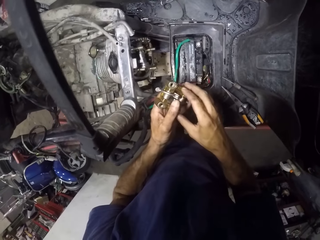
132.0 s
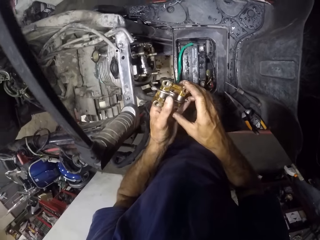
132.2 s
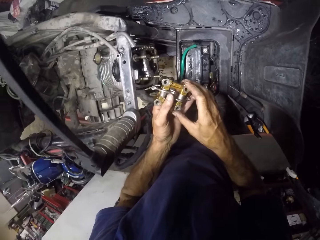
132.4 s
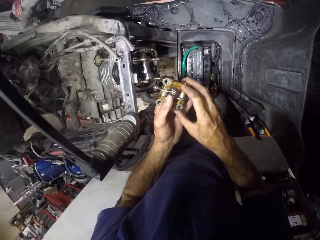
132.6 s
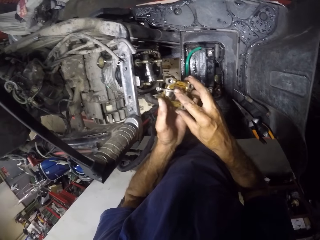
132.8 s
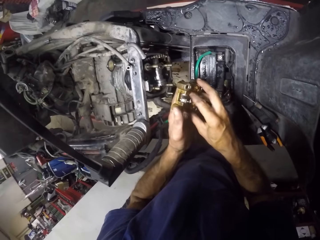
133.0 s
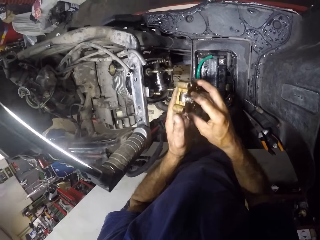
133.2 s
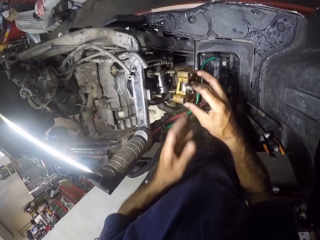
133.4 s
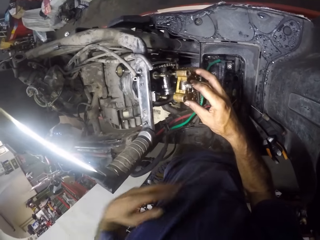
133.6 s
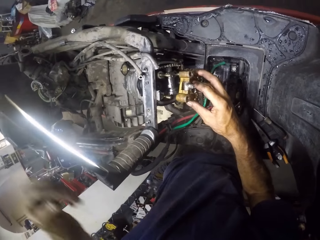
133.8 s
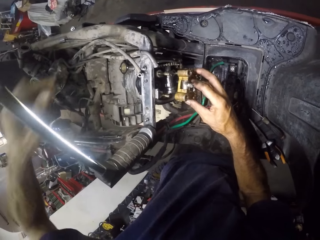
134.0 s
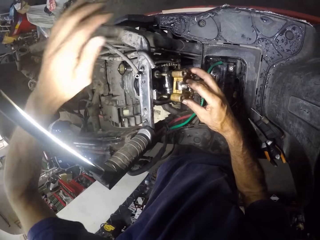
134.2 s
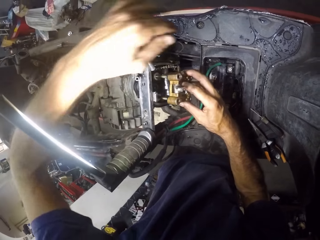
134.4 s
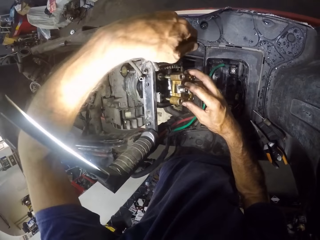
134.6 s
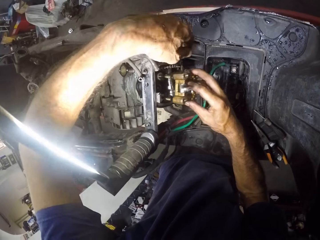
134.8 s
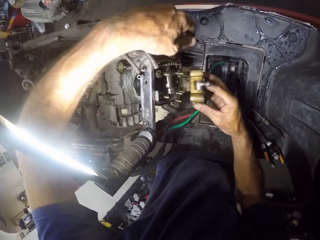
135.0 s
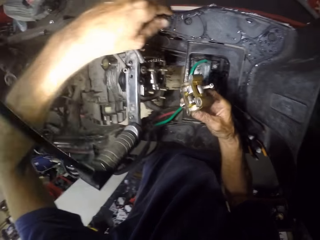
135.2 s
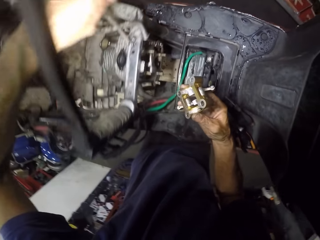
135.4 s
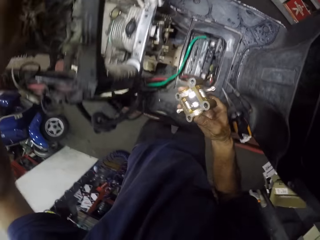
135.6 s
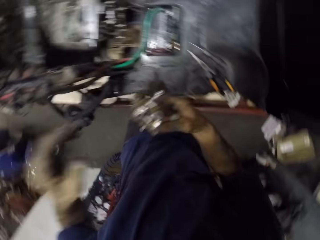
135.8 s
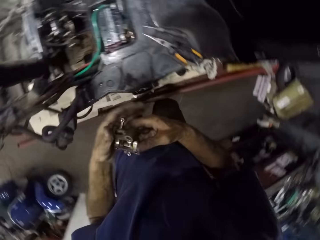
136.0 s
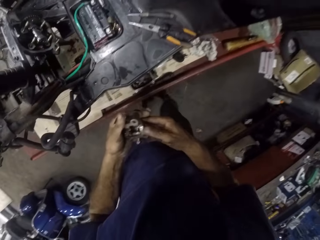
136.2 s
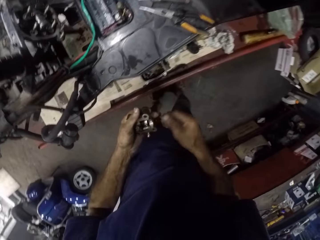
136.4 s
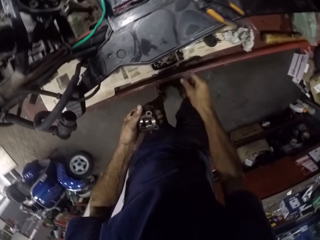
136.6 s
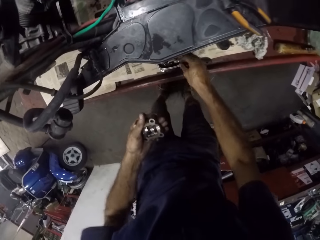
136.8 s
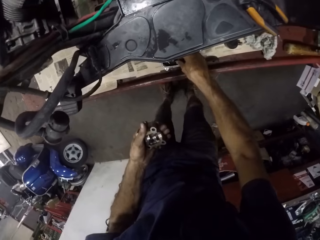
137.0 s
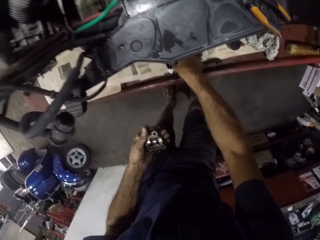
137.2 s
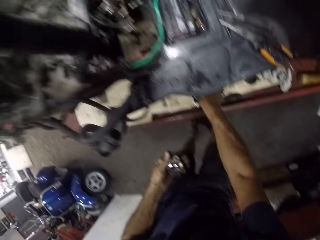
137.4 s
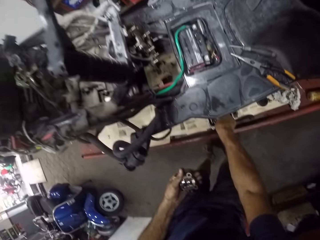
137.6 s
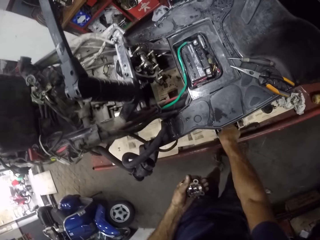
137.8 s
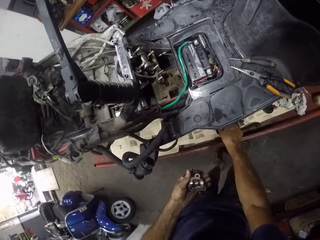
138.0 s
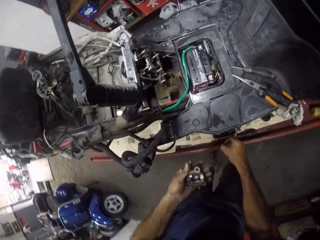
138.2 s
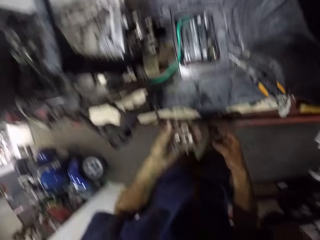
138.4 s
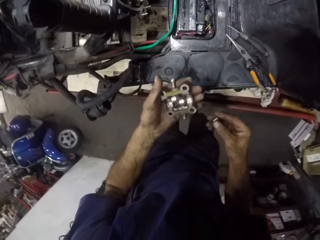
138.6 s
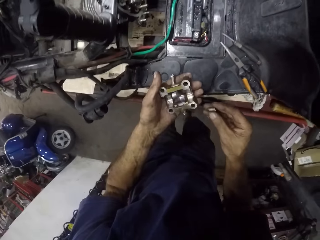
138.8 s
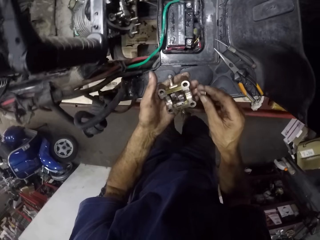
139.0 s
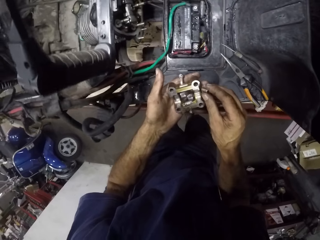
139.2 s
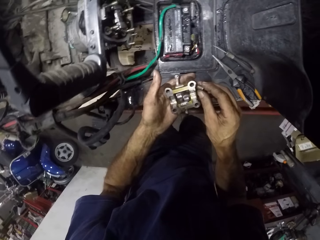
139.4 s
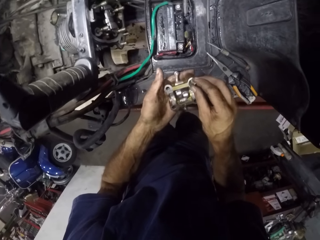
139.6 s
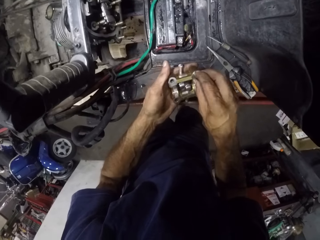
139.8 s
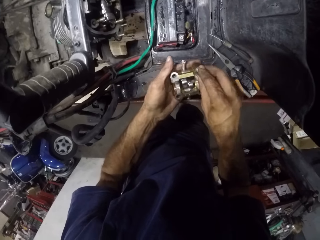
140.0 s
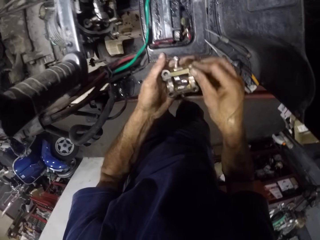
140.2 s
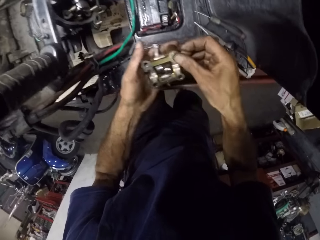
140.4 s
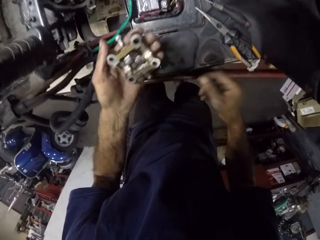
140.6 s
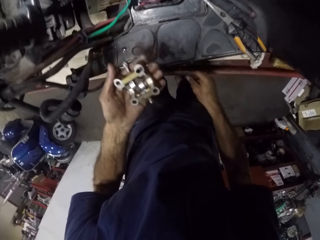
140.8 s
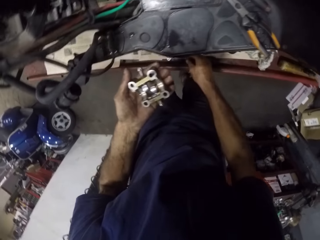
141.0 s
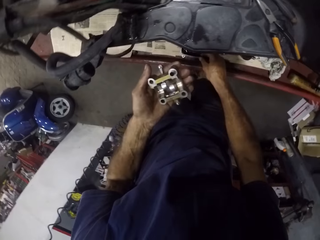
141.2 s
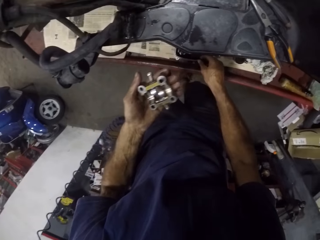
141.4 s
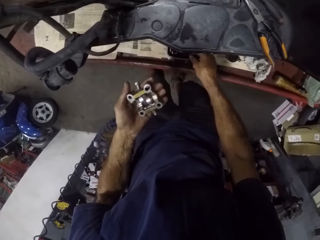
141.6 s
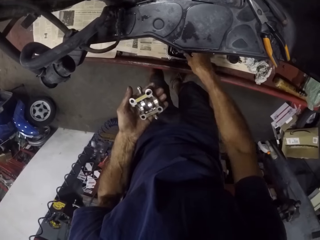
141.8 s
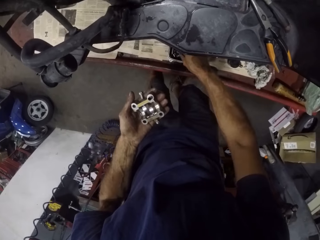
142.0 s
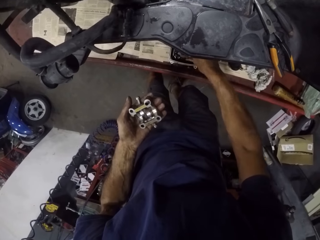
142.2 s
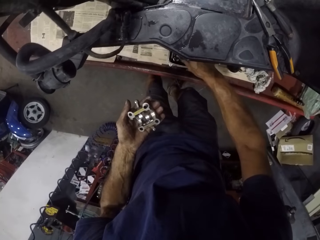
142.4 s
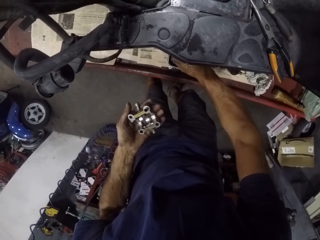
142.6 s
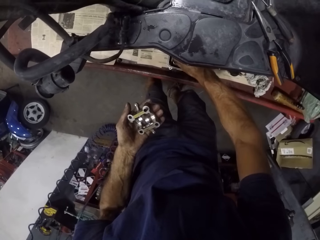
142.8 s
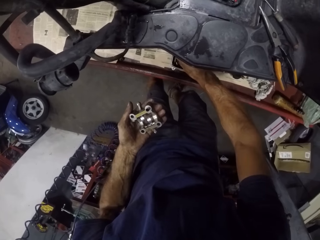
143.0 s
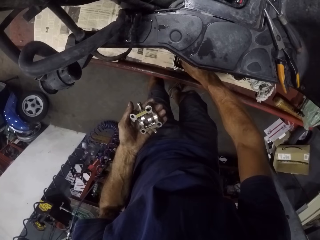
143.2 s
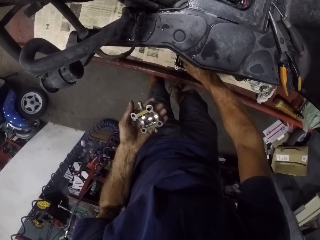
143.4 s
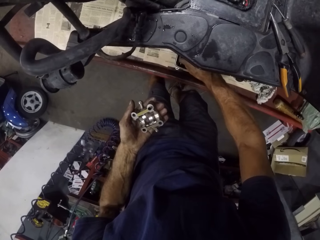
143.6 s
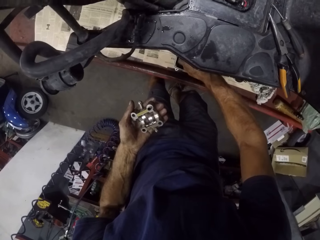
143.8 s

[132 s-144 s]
The camera wearer fixes something. They put a few bolts or screws into the engine bracket.

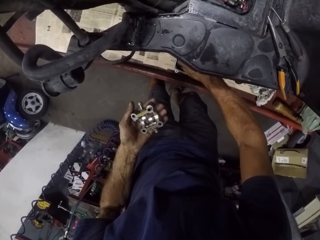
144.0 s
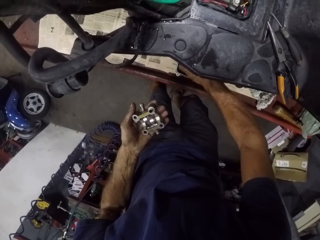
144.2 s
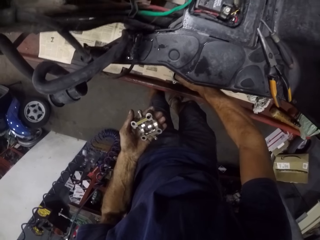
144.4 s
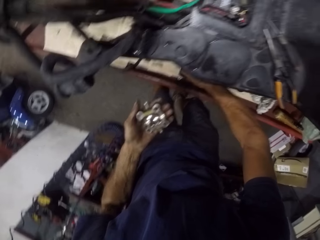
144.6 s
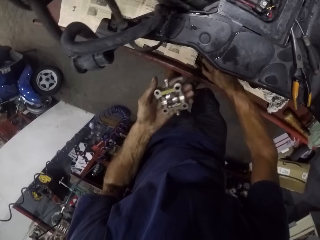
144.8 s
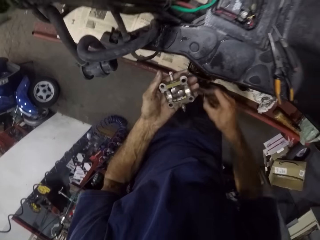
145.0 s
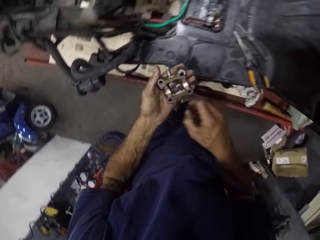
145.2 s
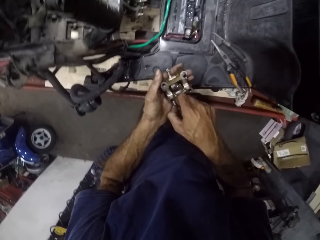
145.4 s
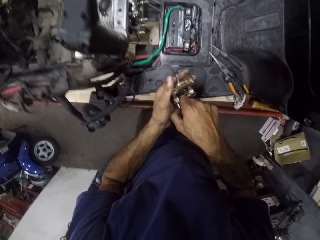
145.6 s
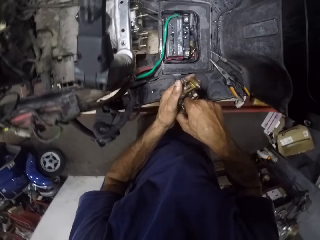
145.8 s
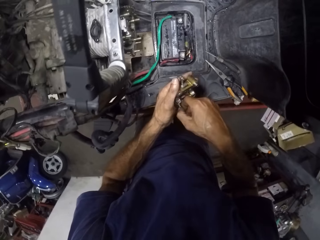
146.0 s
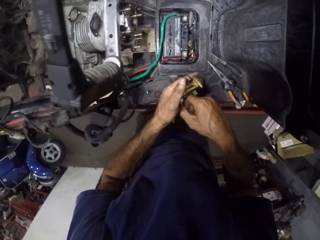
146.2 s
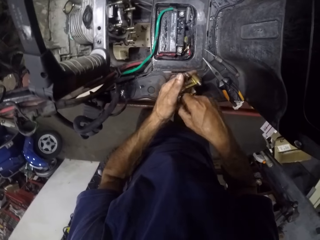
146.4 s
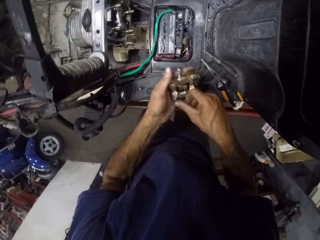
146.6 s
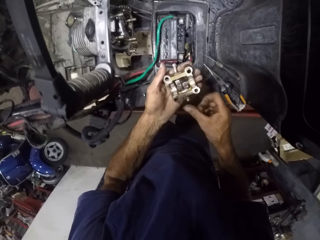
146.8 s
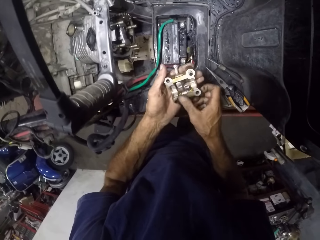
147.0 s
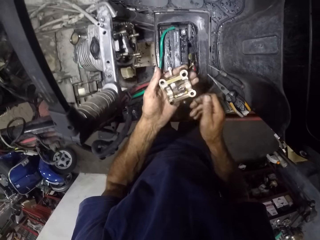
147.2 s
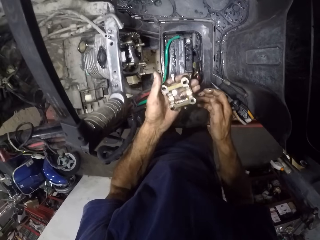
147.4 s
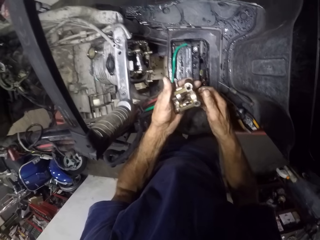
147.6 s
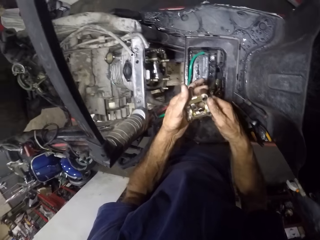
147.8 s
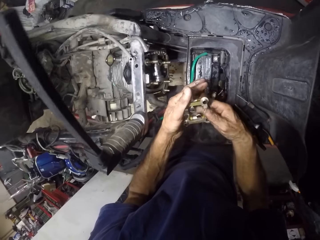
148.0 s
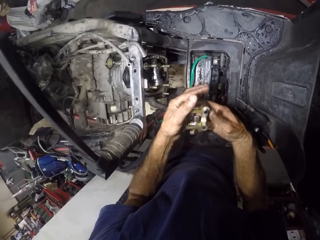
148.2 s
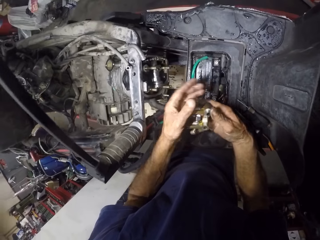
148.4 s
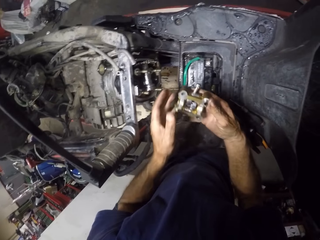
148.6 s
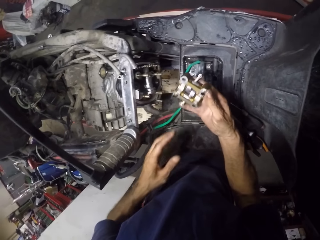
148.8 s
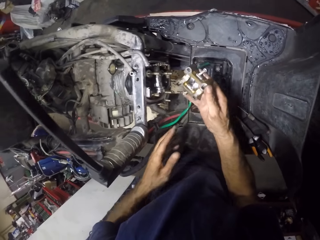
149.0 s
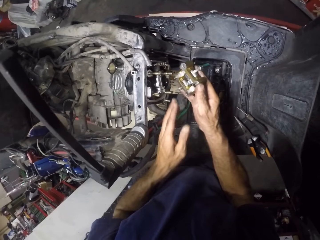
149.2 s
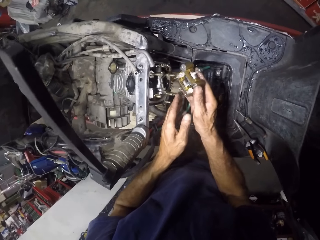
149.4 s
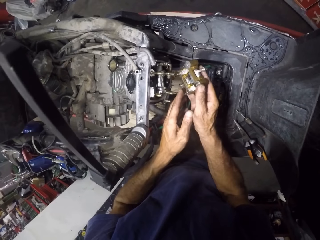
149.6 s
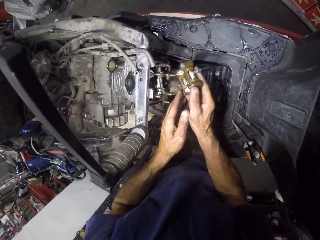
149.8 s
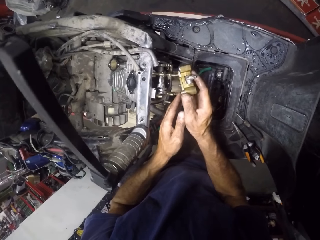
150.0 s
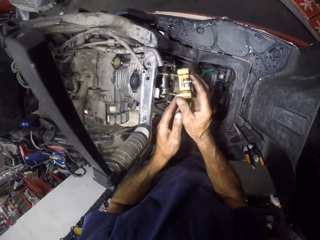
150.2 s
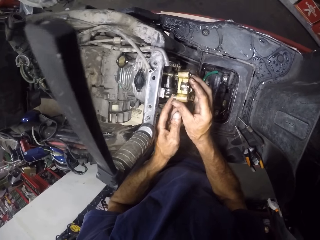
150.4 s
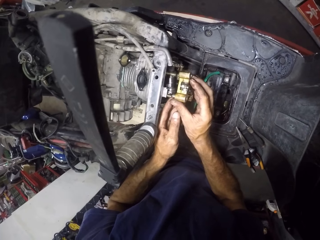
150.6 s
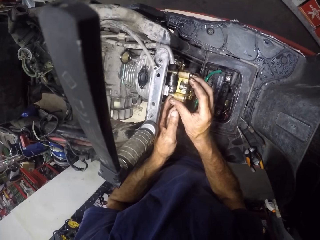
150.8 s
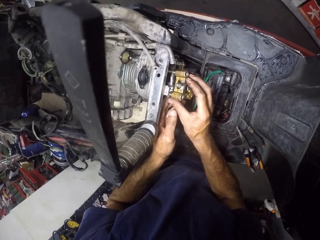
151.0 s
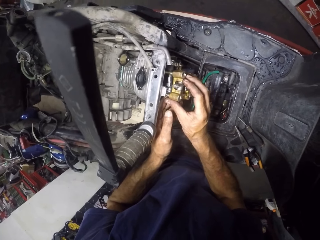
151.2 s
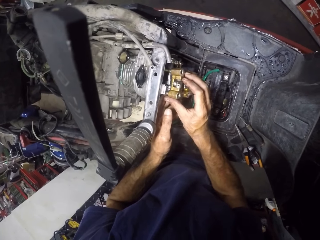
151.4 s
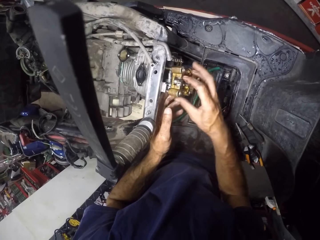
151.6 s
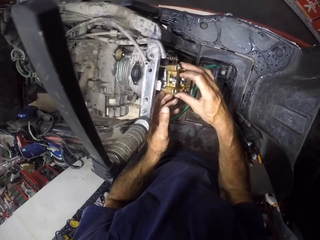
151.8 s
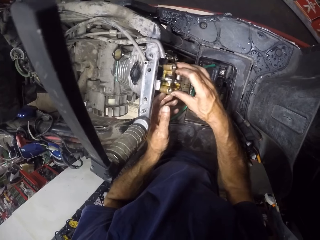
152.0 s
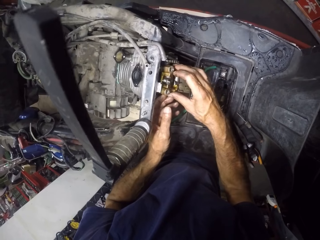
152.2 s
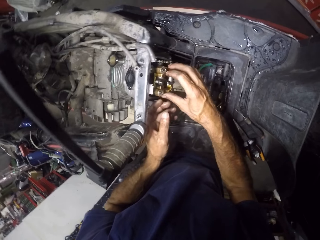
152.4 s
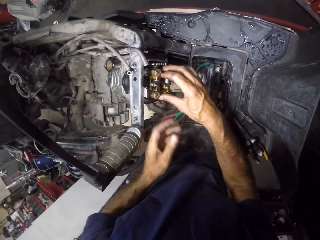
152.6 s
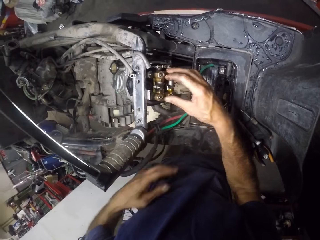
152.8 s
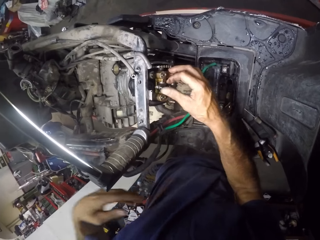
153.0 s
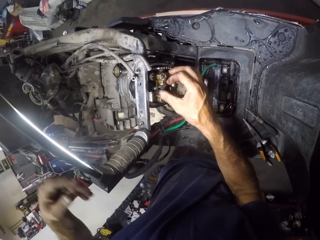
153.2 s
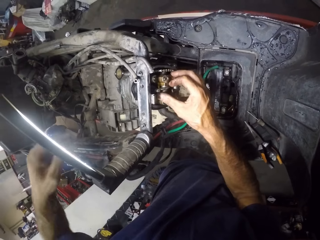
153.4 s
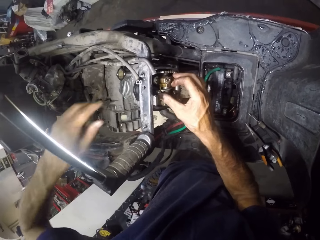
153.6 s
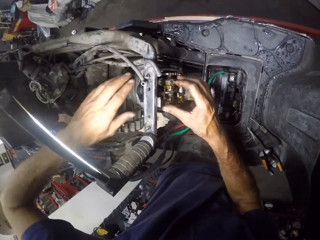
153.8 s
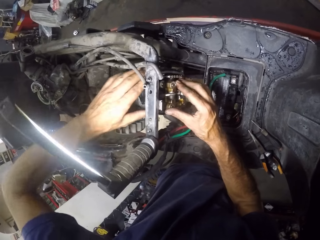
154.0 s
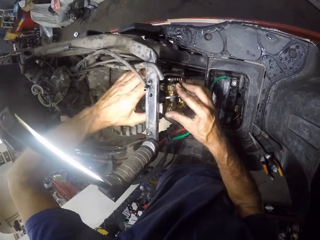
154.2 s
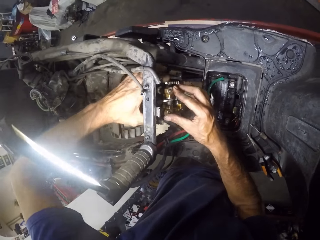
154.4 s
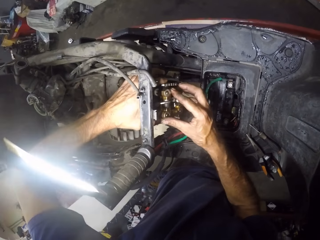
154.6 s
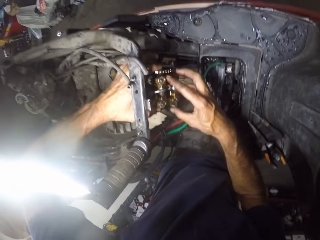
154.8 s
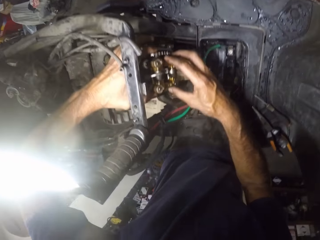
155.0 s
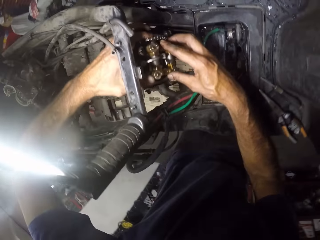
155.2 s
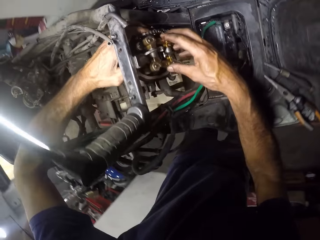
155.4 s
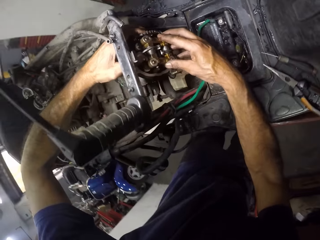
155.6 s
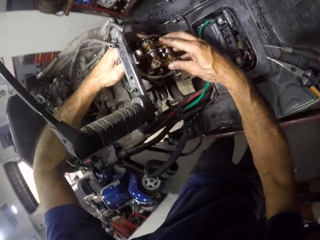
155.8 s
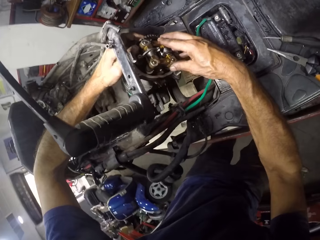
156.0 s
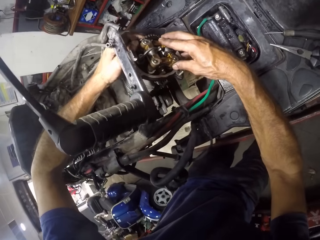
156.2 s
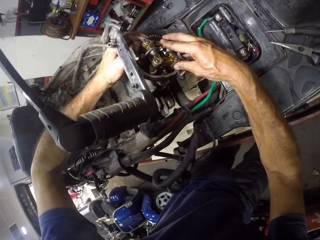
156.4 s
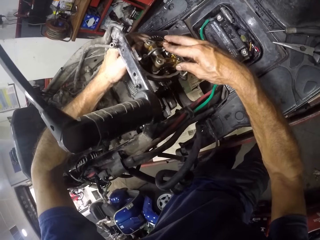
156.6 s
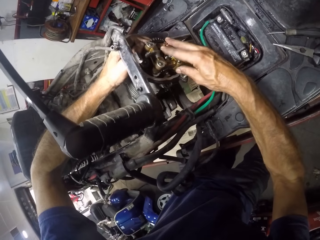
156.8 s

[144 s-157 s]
The camera wearer fixes something to the engine. They insert the engine bracket into the block.
